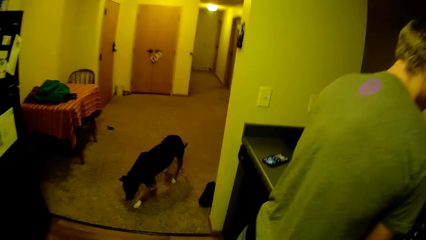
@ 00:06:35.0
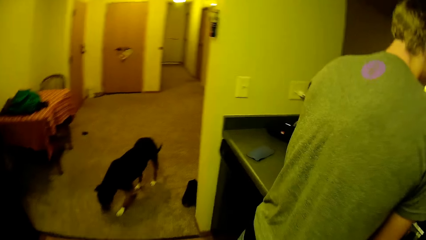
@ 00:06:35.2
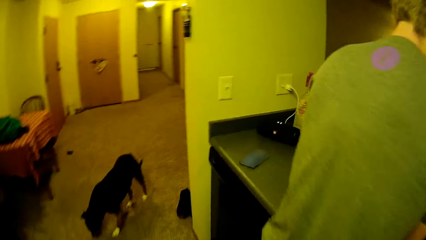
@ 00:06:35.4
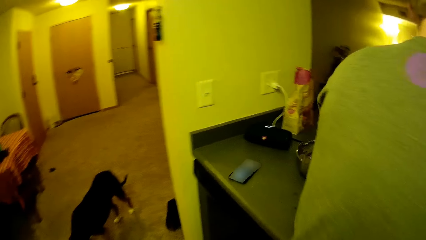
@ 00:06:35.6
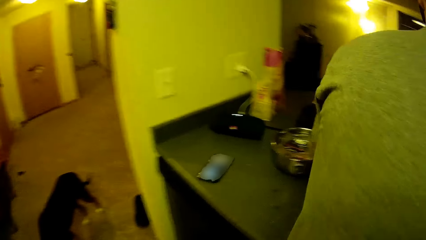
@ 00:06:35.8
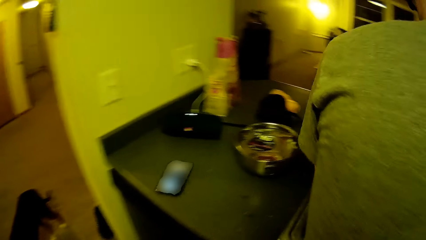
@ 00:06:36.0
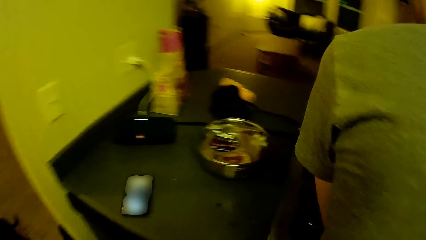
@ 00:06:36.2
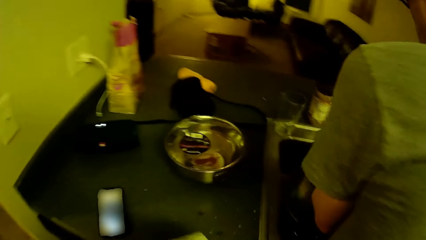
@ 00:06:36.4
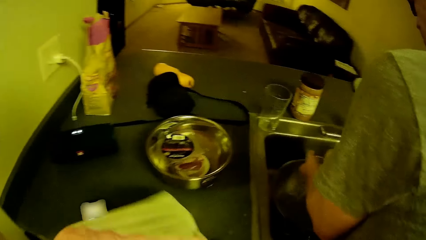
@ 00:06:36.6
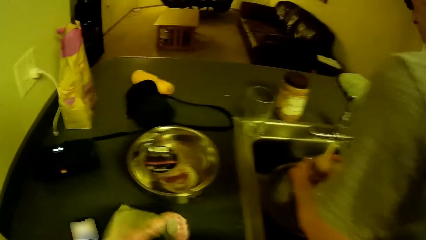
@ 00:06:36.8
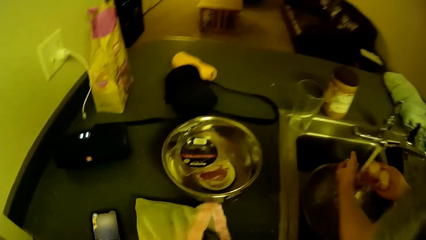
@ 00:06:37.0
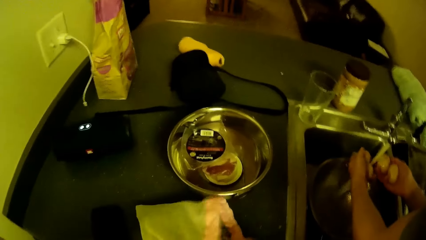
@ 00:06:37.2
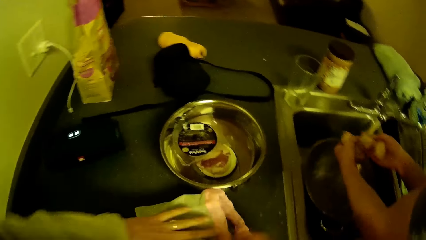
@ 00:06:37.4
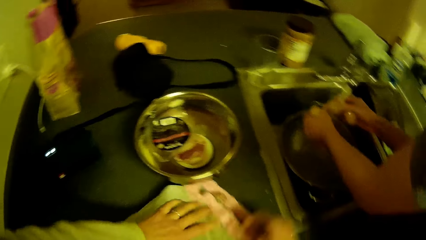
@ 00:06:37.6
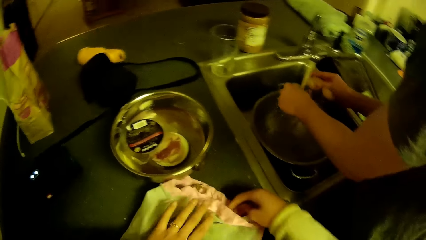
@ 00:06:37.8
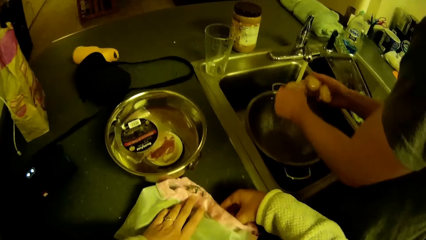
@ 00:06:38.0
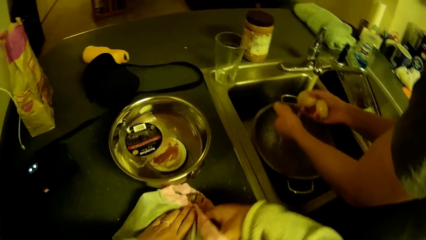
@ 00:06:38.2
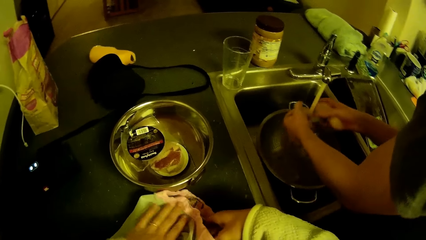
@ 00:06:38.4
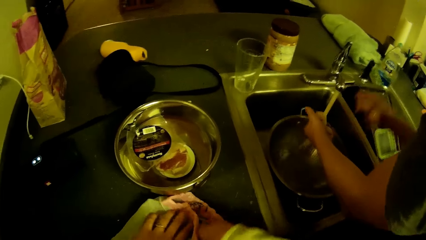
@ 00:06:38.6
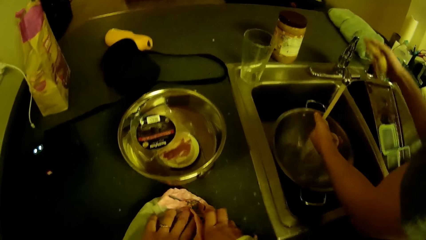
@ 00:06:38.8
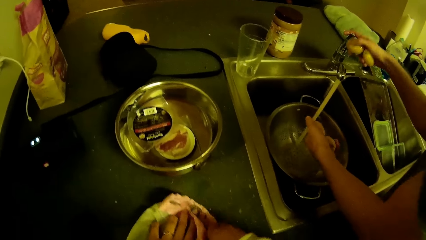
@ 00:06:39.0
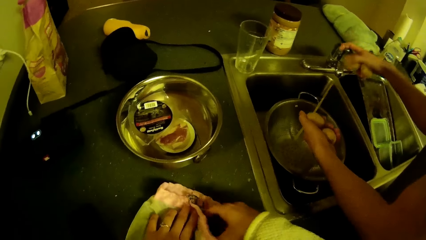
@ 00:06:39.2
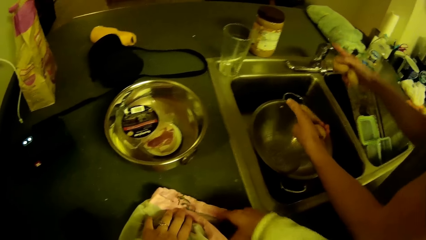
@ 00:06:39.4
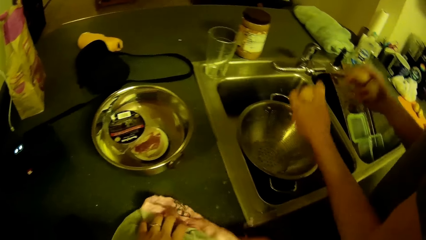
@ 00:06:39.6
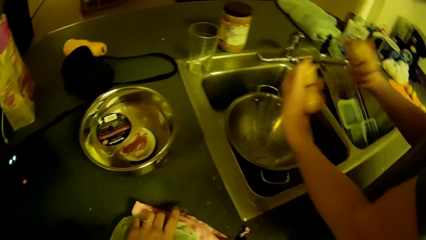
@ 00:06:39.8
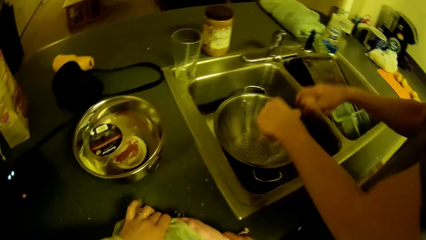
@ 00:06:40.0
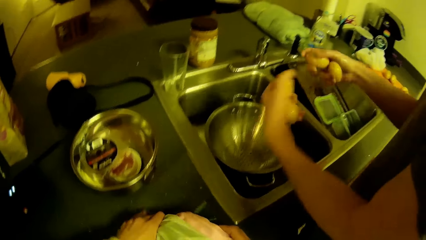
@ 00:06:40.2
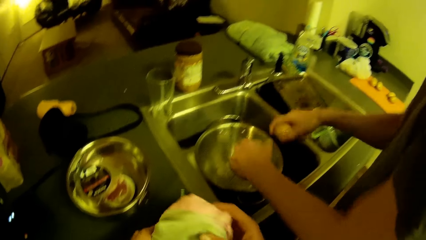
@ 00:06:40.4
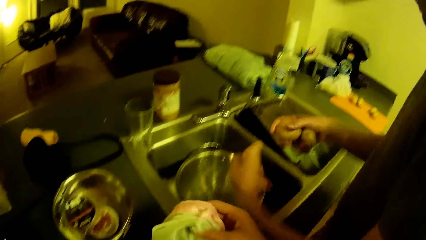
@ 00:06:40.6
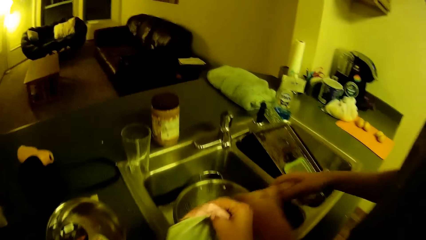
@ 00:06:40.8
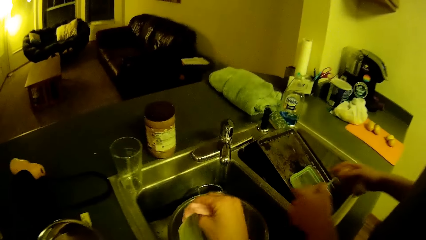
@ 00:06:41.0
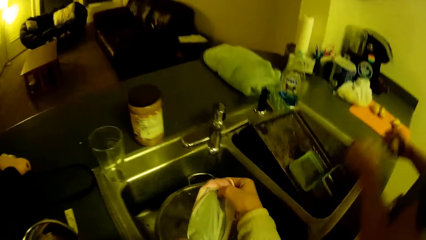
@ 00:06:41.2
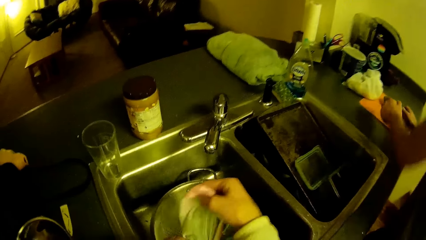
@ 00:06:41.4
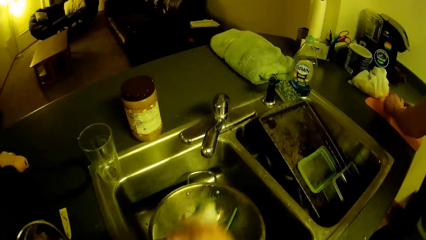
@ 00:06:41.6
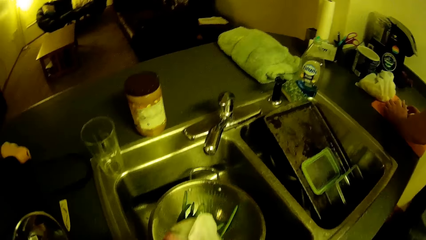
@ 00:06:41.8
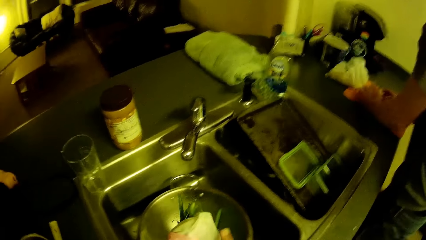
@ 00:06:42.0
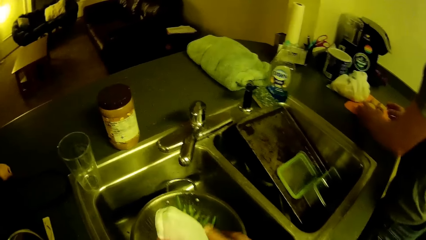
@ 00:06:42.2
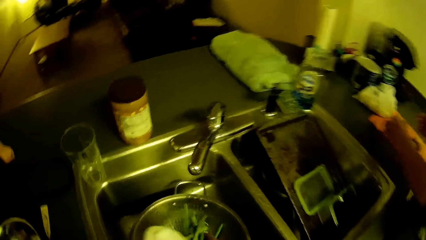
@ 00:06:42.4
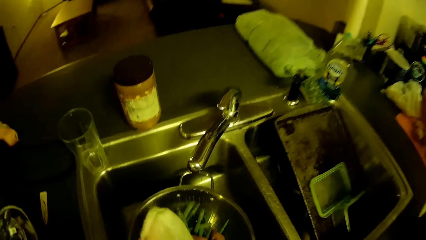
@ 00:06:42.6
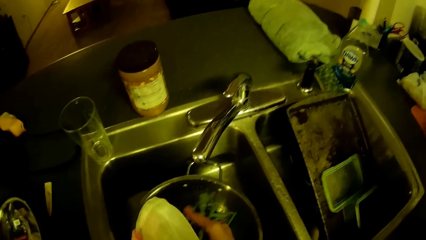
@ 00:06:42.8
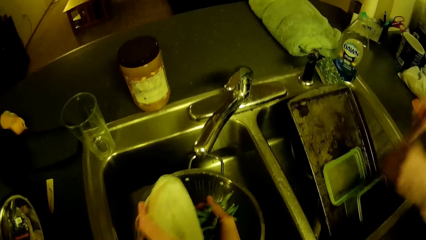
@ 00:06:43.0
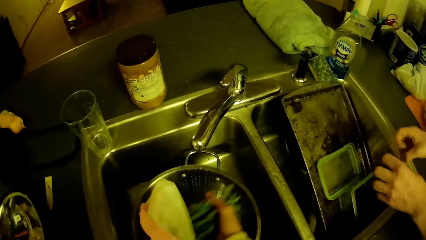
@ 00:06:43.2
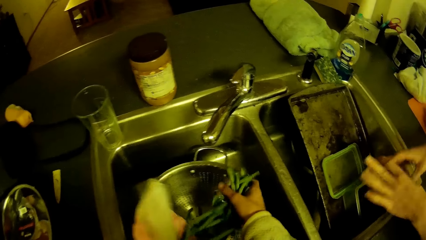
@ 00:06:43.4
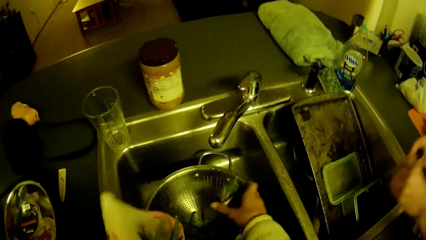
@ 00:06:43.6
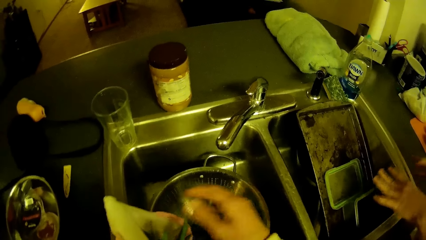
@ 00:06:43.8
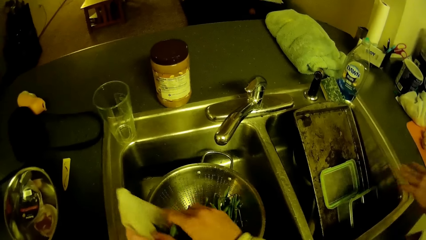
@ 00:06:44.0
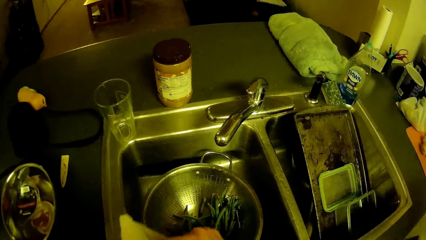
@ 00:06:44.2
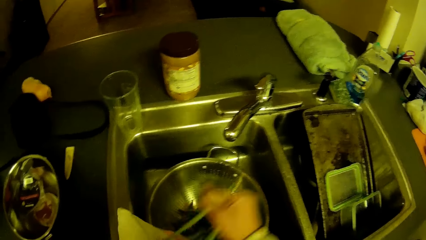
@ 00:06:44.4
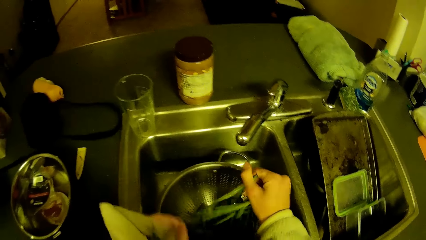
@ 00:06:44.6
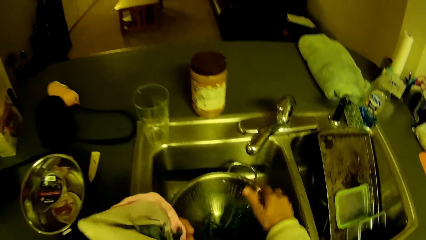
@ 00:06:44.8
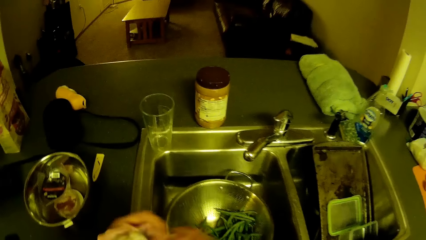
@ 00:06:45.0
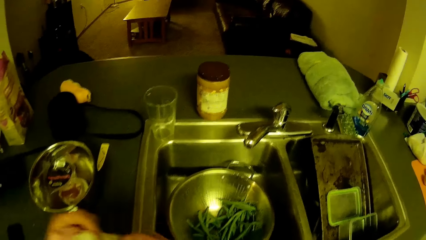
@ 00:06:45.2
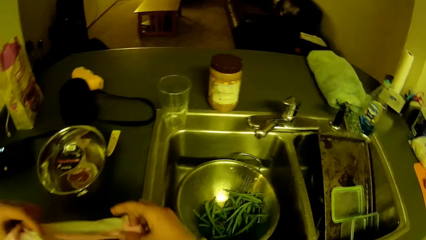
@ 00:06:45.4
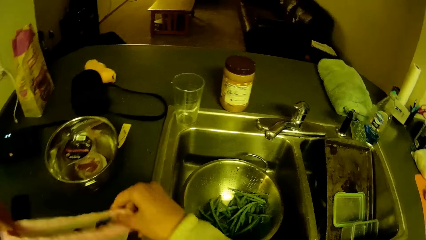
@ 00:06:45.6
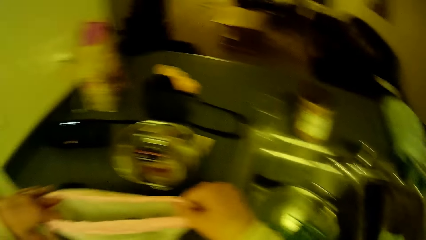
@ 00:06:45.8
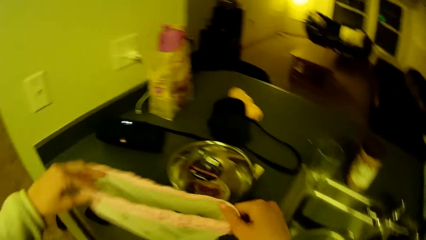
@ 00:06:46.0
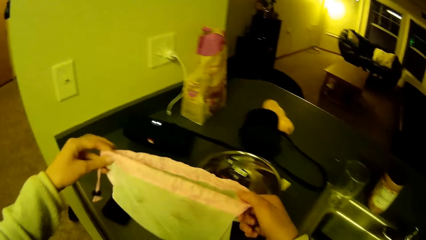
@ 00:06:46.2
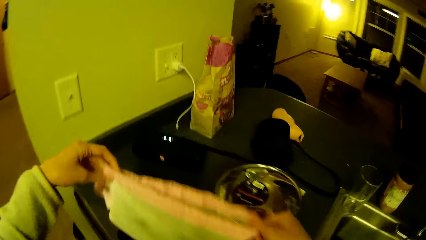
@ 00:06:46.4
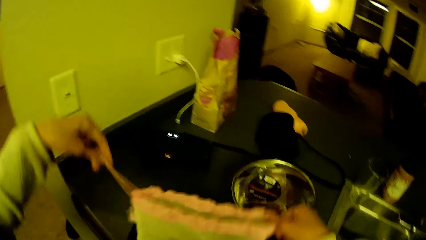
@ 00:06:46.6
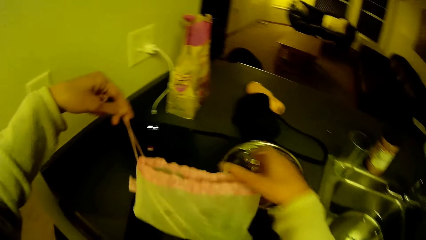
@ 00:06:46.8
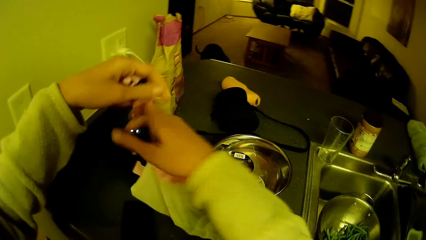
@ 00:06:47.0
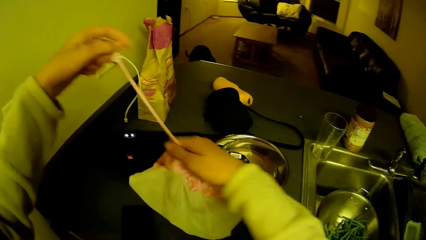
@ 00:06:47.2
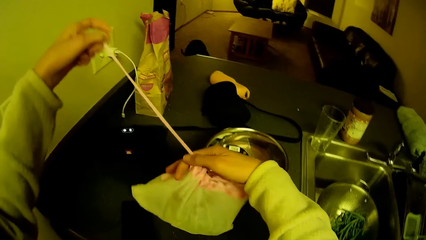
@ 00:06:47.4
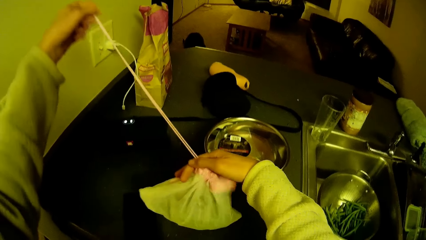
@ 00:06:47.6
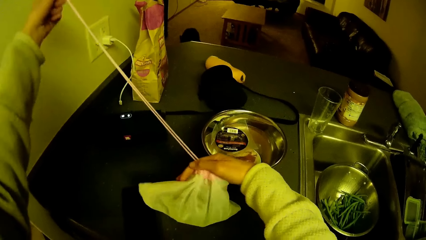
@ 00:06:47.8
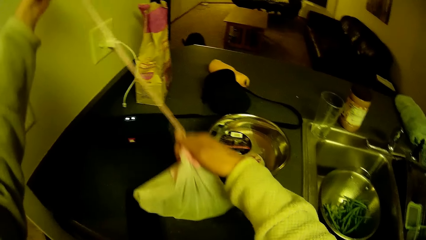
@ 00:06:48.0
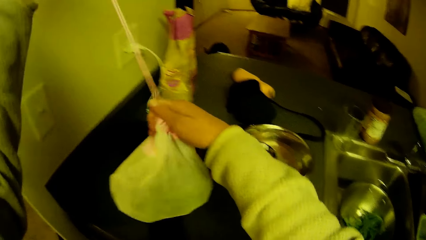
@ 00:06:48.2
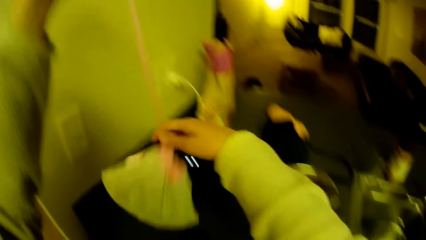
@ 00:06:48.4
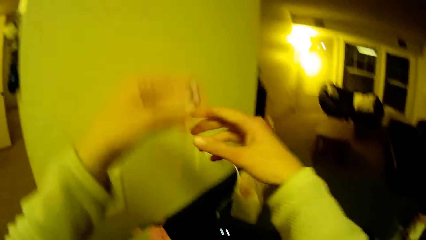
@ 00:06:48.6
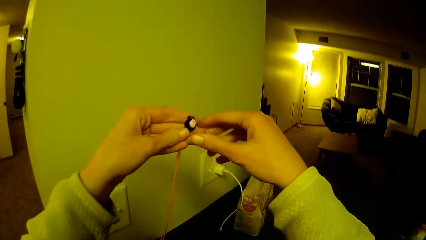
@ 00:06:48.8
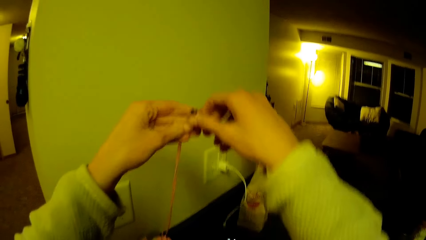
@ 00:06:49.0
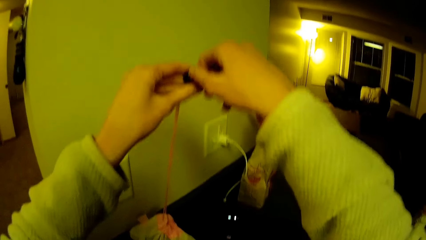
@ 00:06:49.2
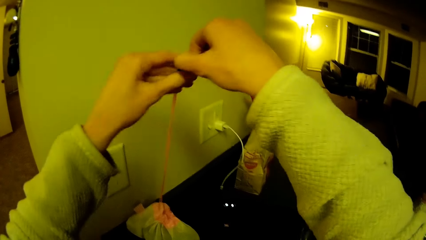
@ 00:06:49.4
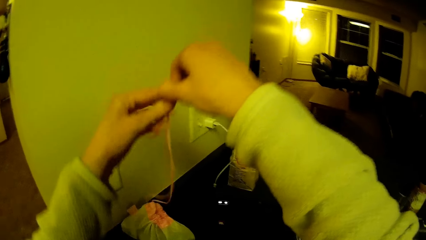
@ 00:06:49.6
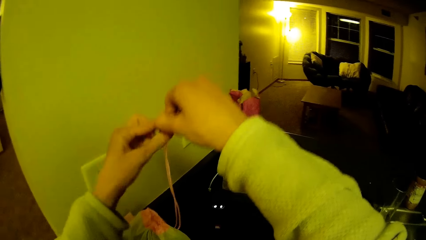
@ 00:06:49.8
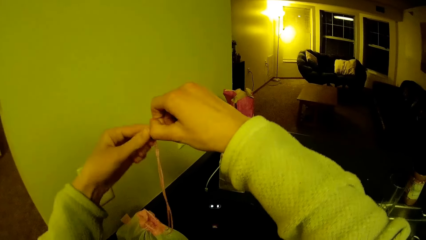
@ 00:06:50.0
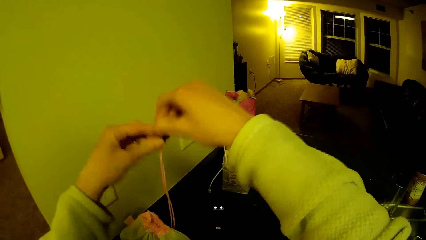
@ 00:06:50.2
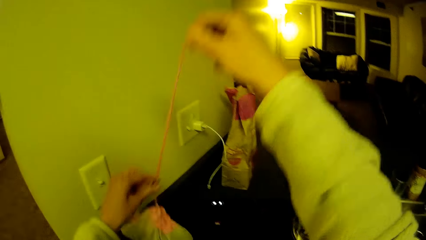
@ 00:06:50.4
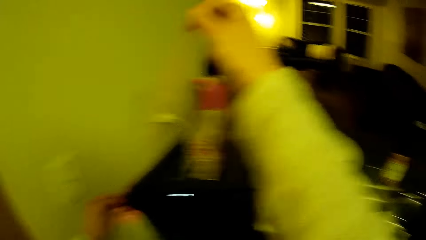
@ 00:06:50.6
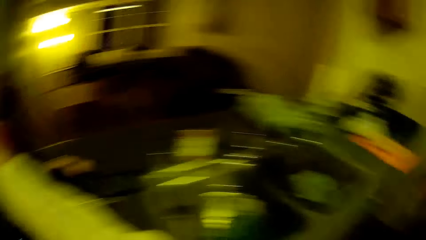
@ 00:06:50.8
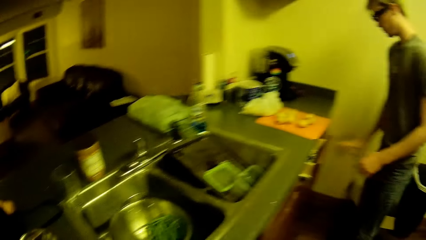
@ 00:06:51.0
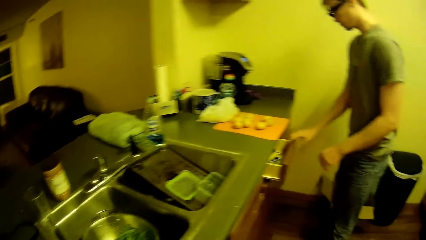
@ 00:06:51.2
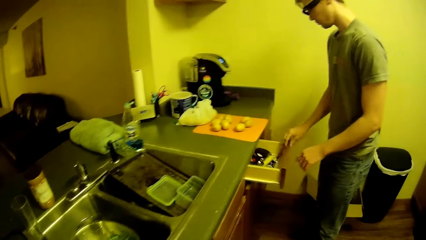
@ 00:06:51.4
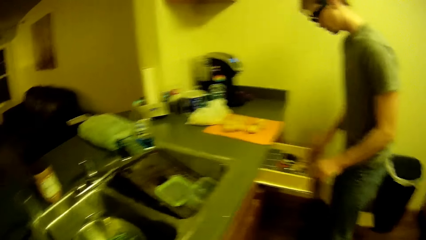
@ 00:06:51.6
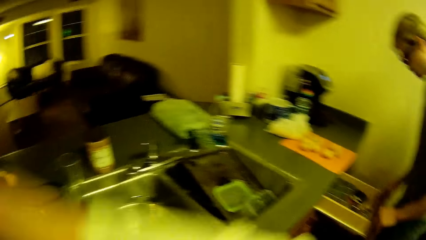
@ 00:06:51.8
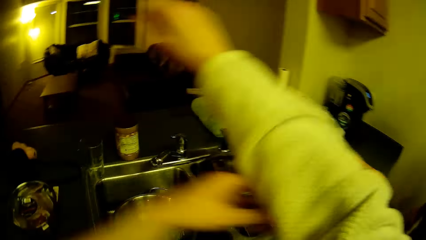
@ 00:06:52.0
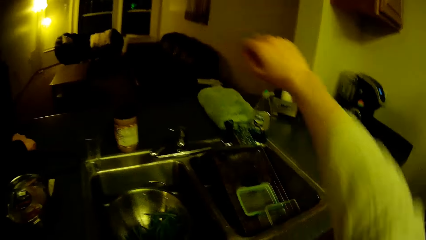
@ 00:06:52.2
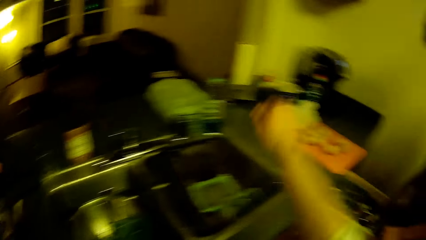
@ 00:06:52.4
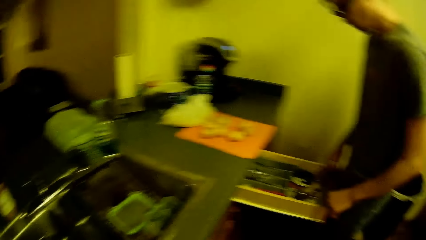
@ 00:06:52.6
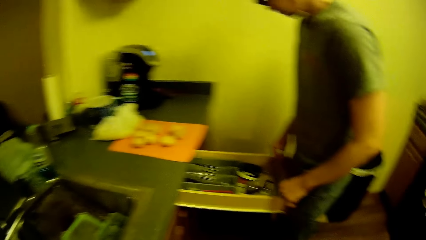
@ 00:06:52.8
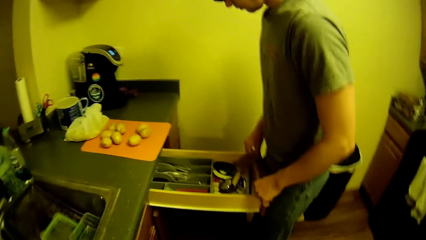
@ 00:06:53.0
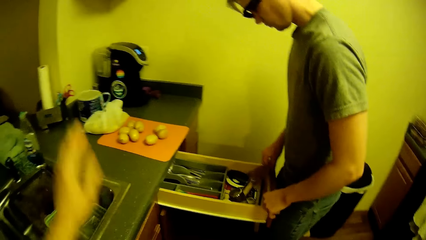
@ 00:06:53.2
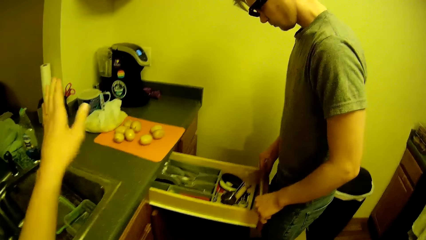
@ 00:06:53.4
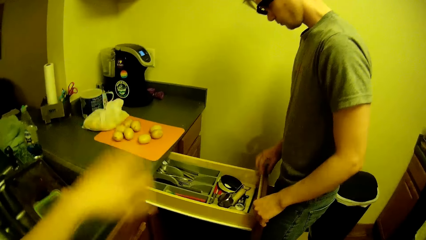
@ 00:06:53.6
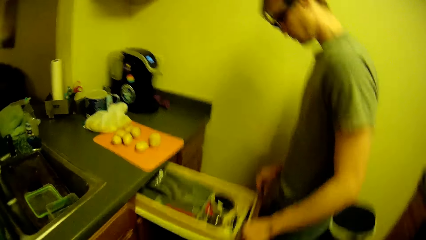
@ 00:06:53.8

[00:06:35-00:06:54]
The camera wearer walks toward the counter. He places the bag of green peas on the kitchen slab by the sink. He turns out some green peas into the sieve in the sink from the bag of green peas. He opens the bag. He holds the bag. He pulls the bag rope. He closes the bag of green peas. He holds the bag rope and pulls the bag rope. He adjusts his shirt's sleeves. The man opens the drawer. The camera wearer lifts the hand.
